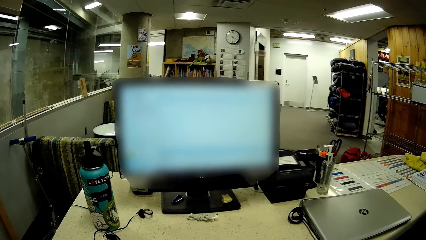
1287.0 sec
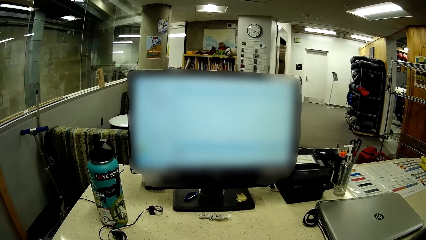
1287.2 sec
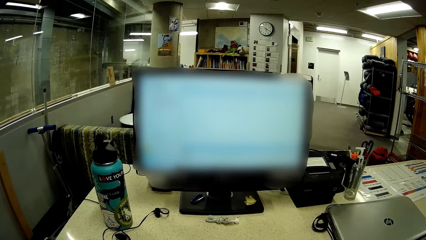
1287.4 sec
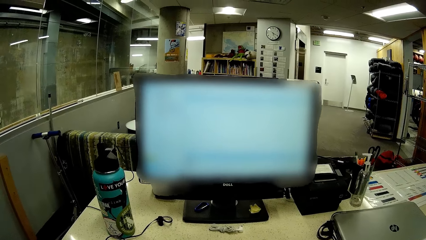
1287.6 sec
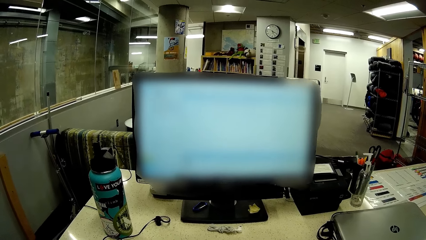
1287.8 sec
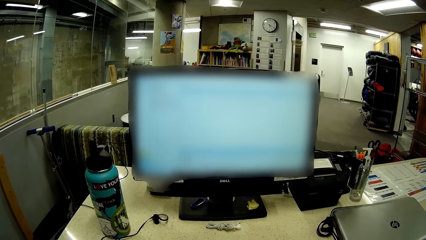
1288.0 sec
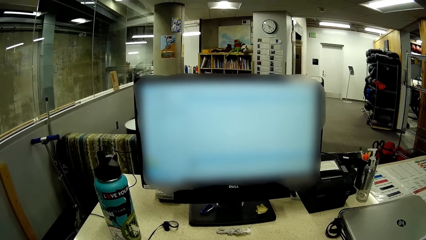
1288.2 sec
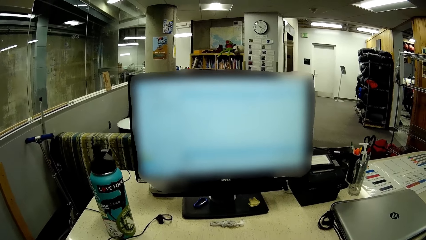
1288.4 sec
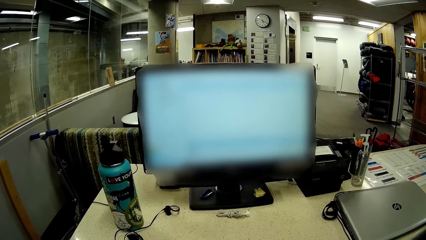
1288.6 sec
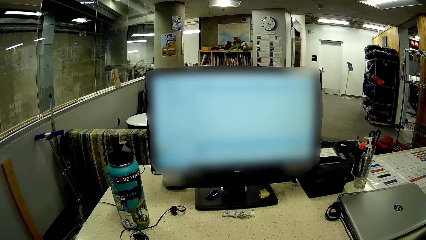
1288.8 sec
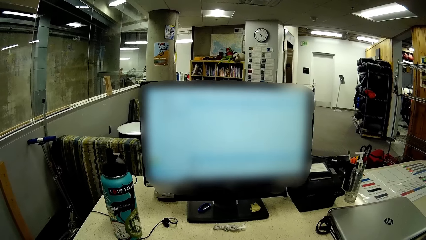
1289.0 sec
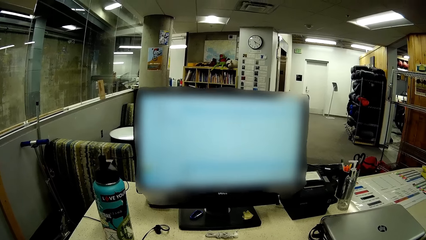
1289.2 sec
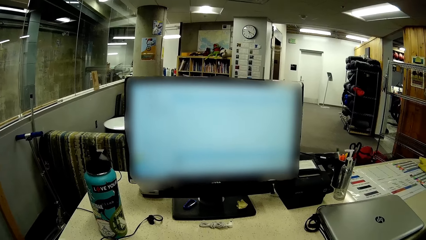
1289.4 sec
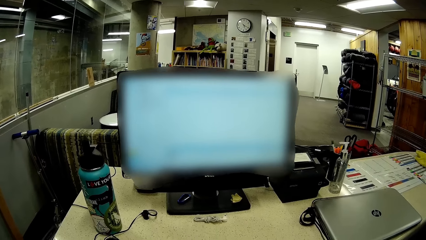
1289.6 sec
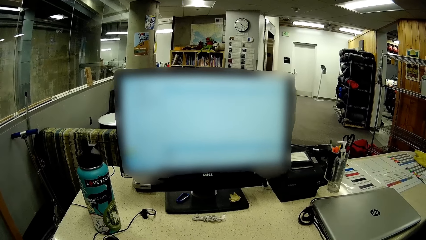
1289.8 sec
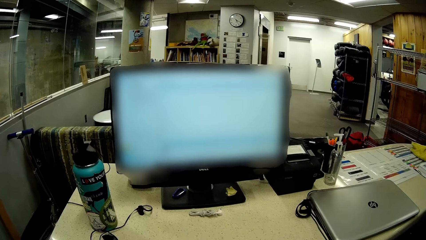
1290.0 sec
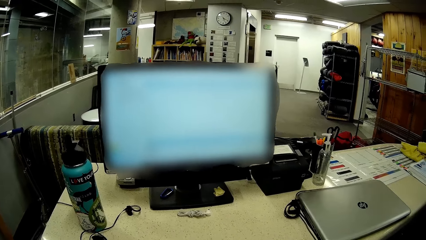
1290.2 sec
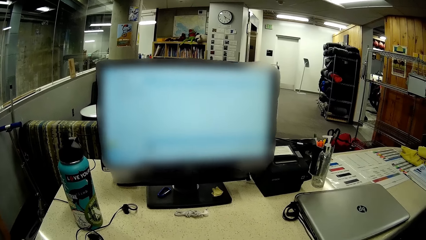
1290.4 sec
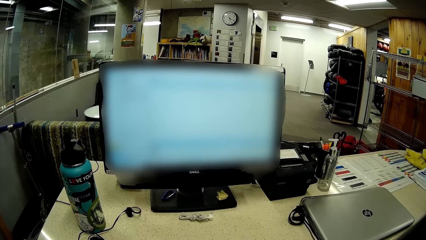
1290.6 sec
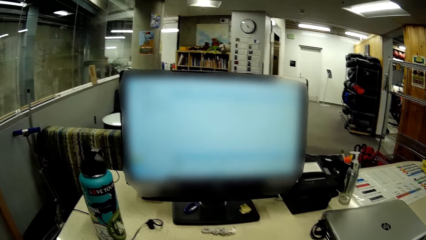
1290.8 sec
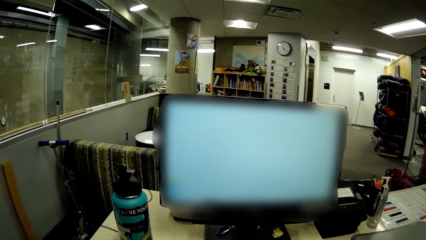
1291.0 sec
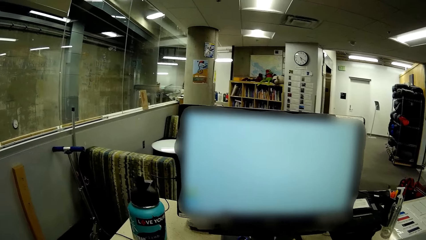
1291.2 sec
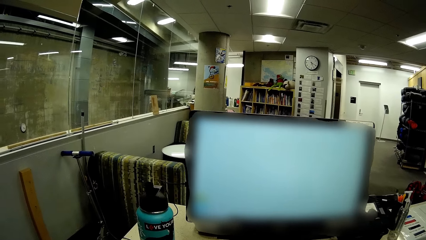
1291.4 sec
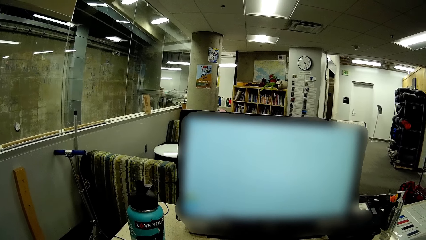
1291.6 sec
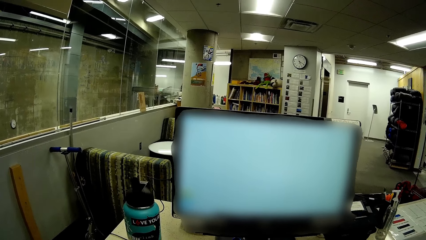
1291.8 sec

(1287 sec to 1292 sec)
The camera wearer stares at the computer desktop in the room.

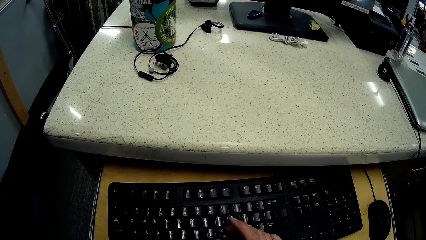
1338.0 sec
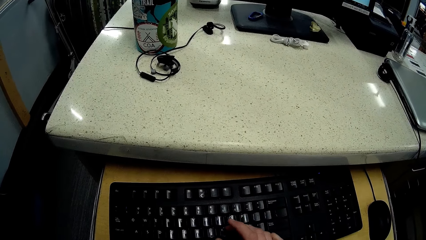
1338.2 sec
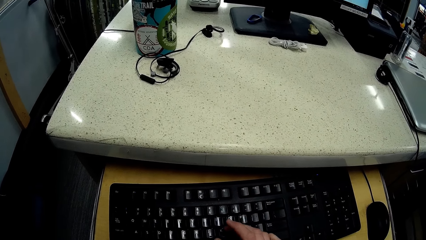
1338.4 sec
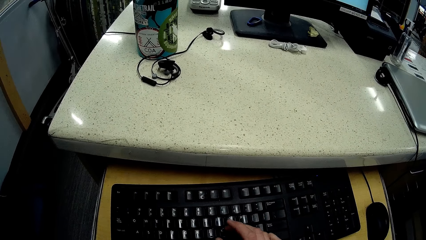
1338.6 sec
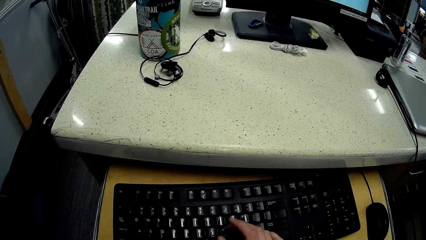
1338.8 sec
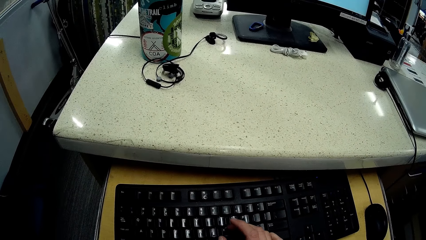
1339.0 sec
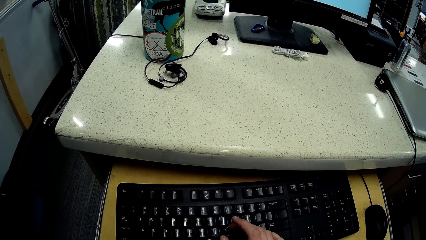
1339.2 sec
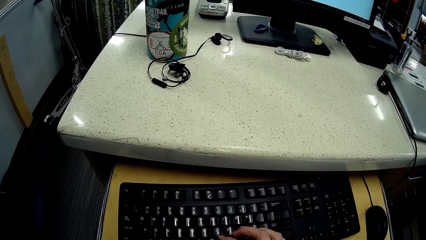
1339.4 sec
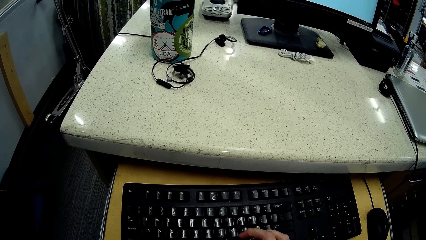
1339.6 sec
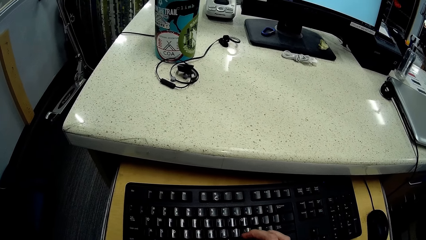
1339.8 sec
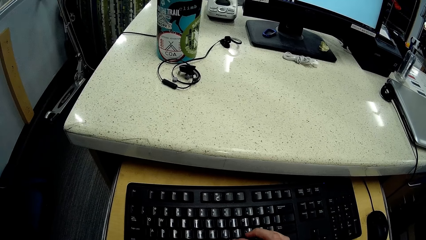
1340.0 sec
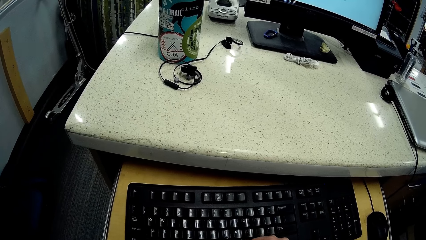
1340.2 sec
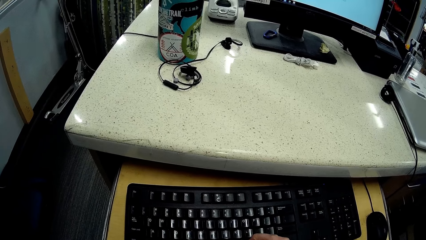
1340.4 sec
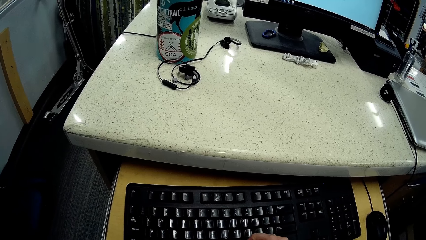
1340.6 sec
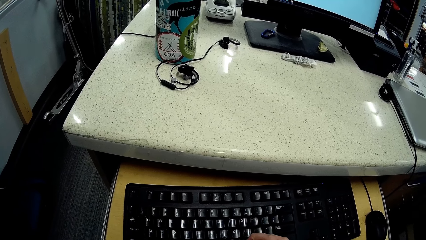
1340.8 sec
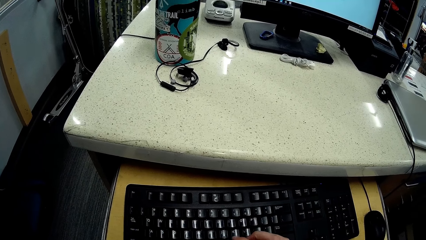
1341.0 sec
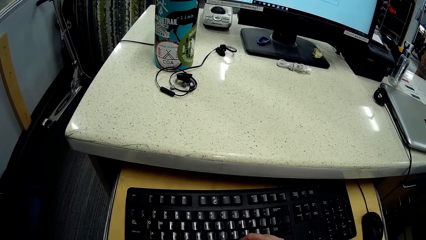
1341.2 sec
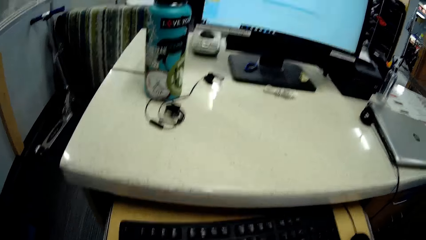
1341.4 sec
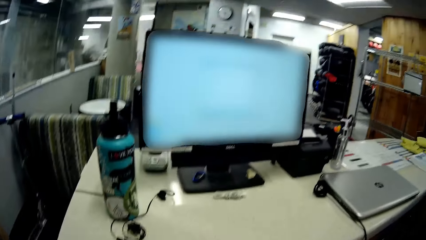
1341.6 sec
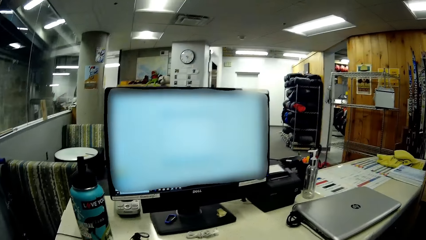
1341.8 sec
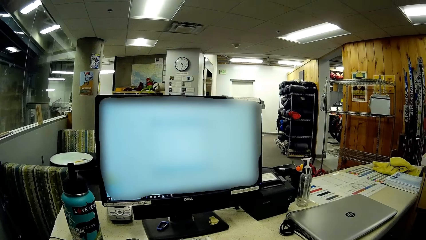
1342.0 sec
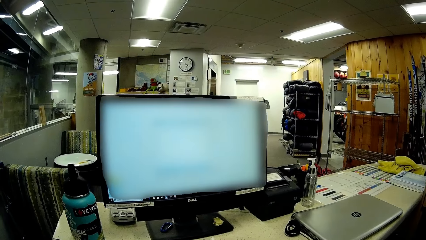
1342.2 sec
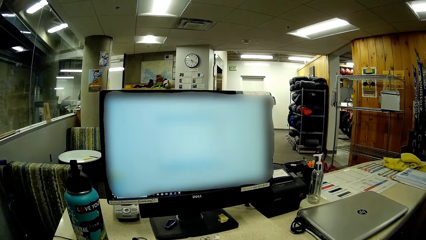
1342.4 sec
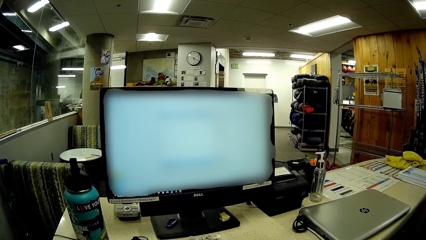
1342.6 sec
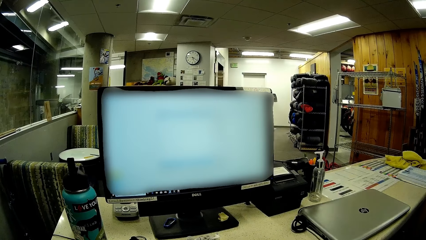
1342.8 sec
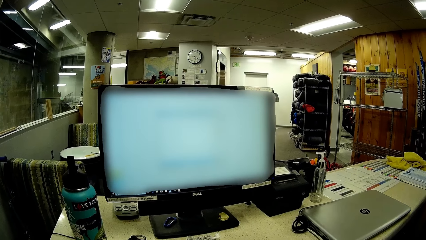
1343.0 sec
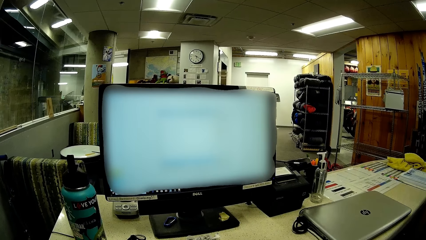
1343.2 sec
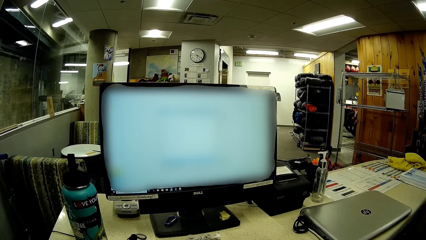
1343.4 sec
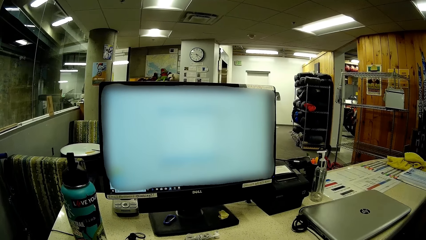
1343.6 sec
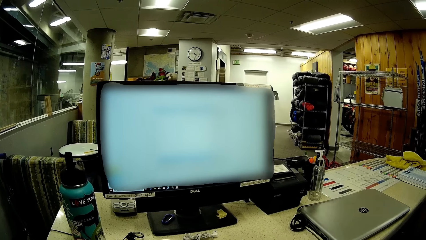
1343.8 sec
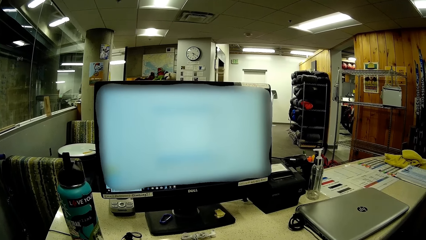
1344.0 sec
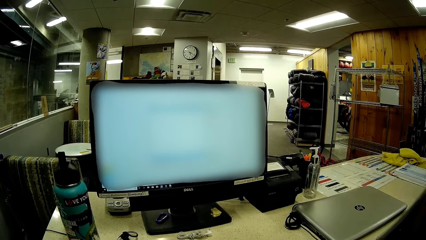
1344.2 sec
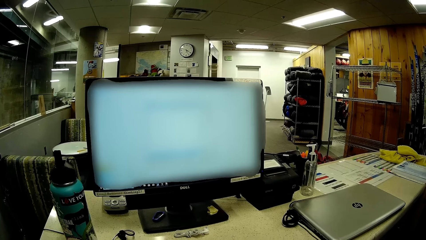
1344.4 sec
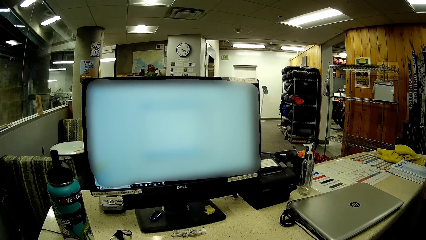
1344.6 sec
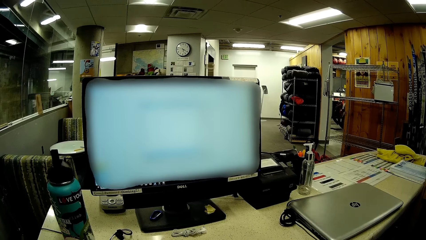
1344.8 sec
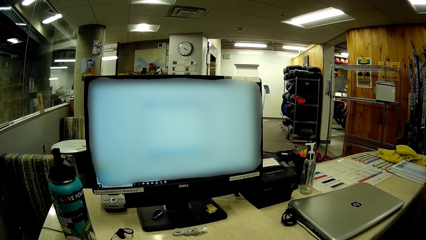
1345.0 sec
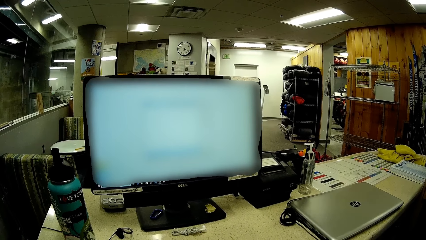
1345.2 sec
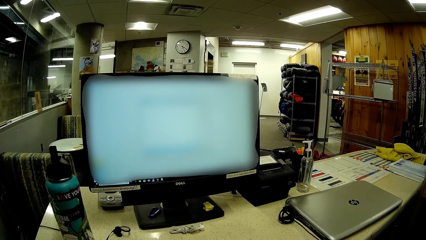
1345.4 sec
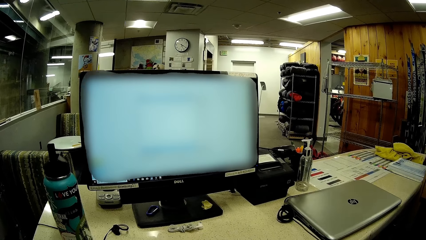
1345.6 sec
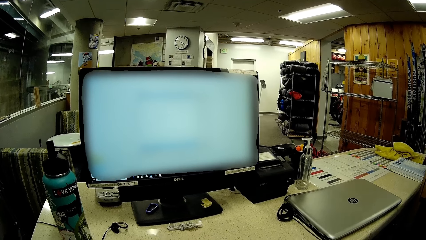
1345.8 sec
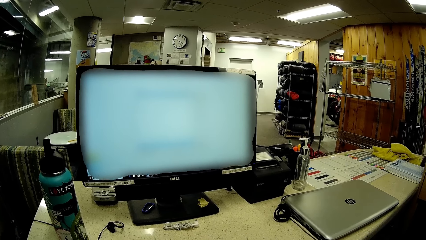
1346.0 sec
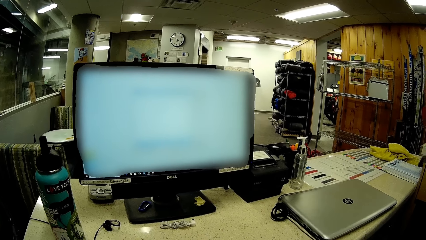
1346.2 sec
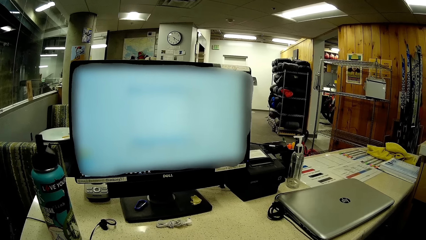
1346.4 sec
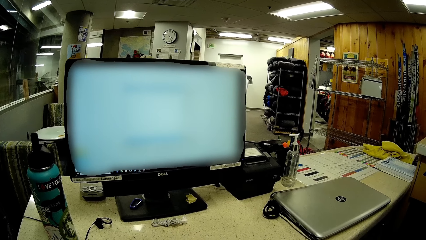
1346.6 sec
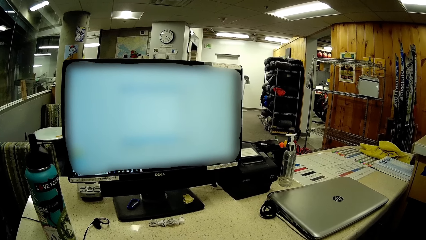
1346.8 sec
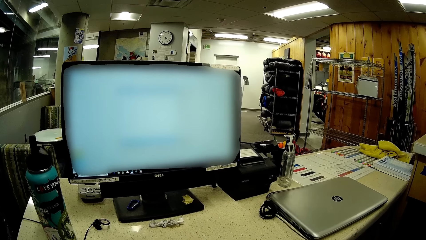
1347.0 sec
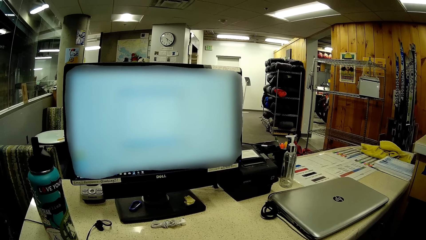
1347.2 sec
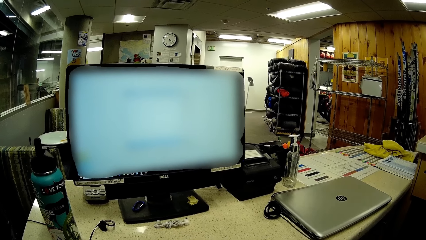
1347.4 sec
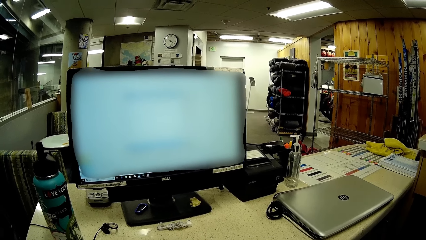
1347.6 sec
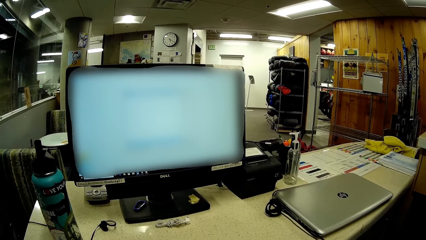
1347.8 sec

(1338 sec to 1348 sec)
The camera wearer types on the computer keyboard. They stare at the computer desktop in the room.
